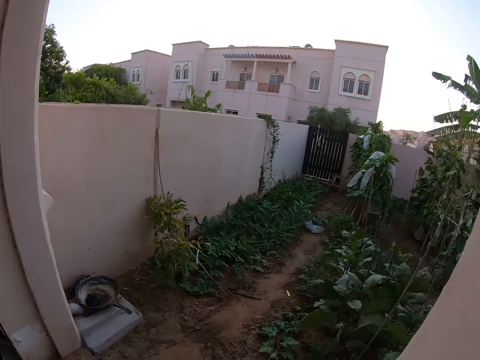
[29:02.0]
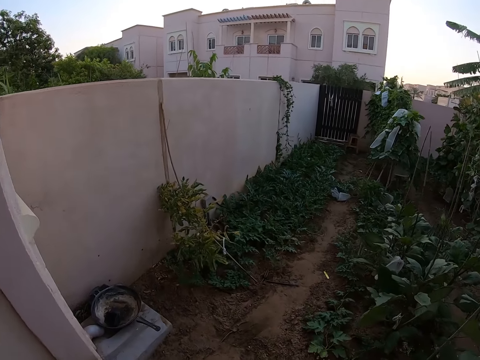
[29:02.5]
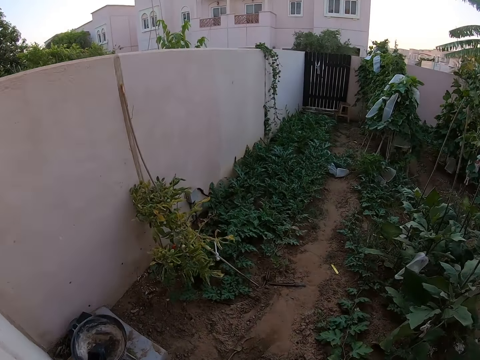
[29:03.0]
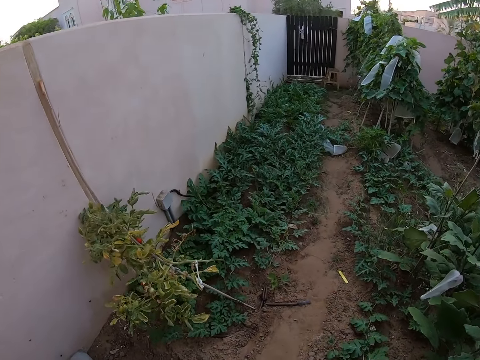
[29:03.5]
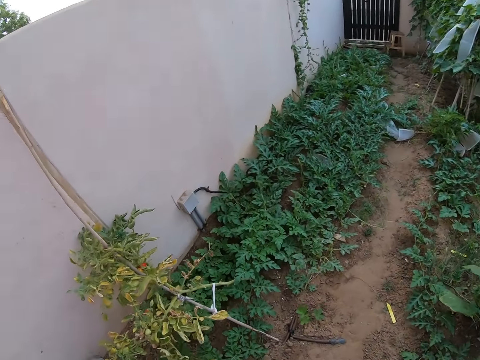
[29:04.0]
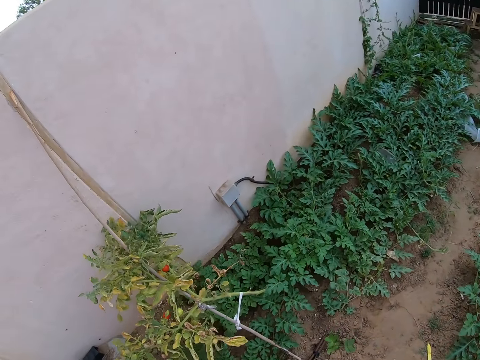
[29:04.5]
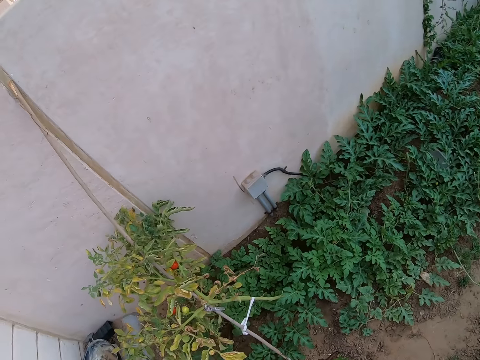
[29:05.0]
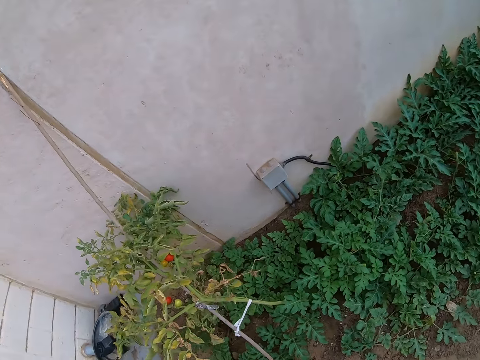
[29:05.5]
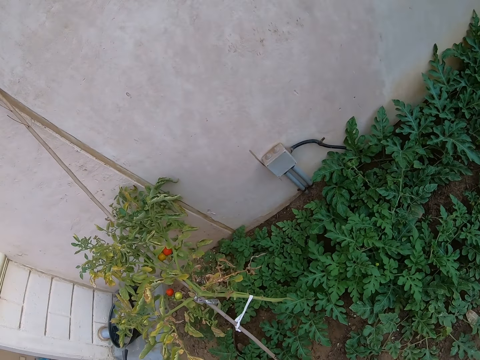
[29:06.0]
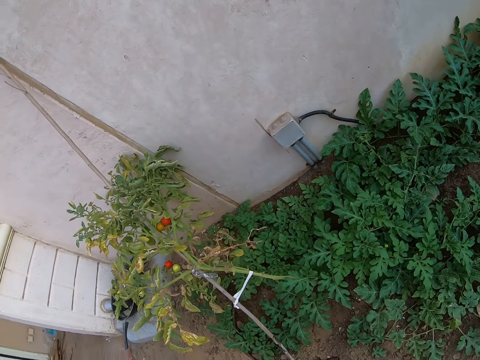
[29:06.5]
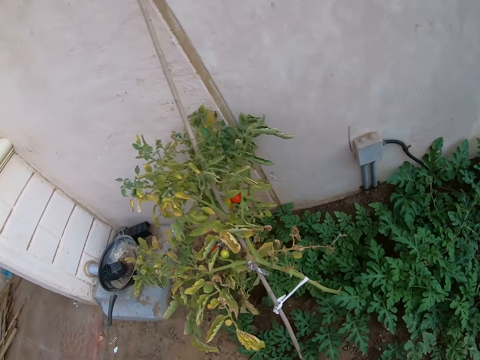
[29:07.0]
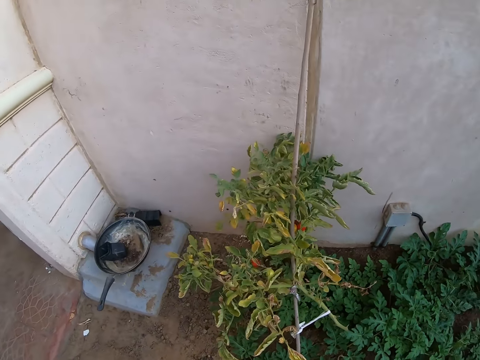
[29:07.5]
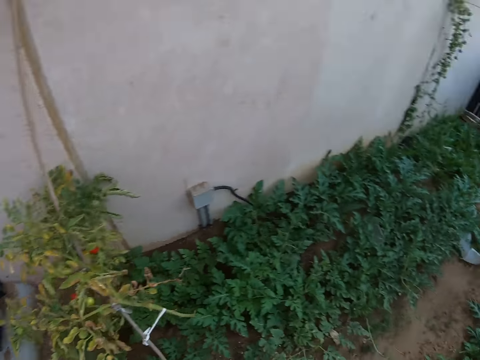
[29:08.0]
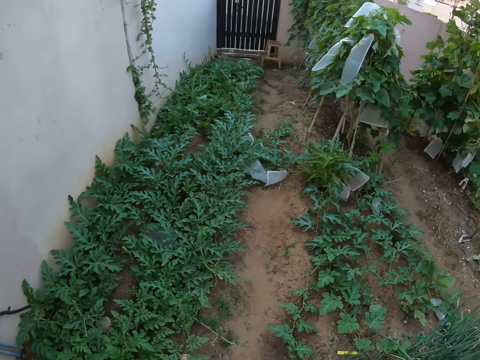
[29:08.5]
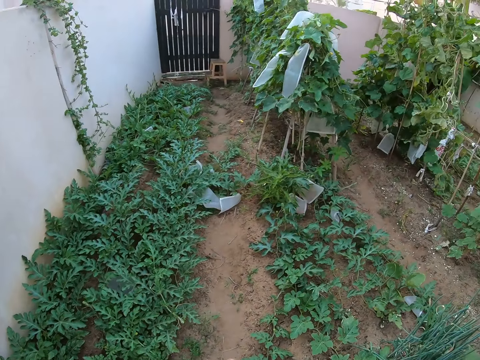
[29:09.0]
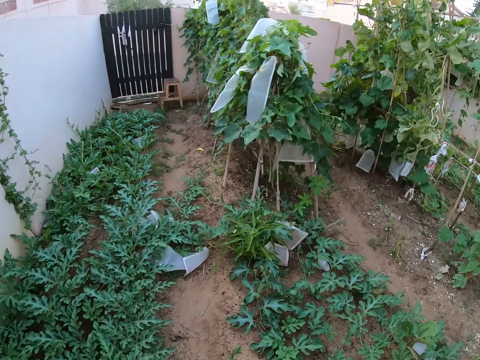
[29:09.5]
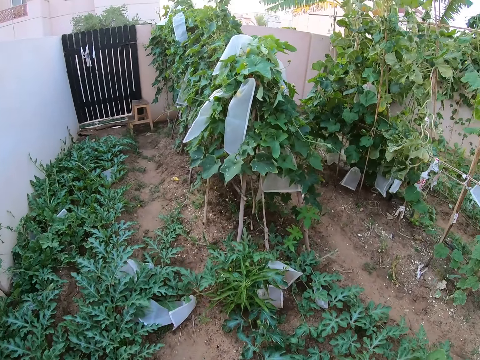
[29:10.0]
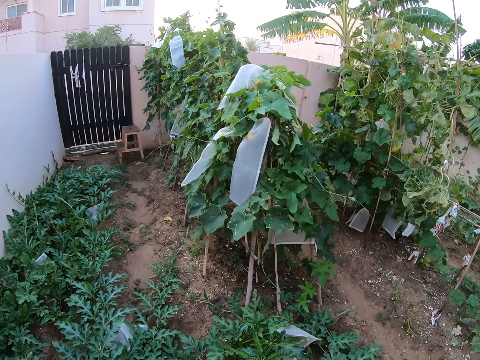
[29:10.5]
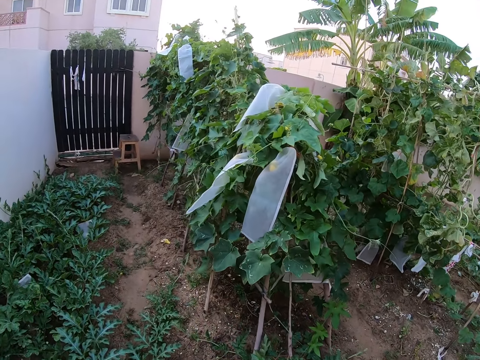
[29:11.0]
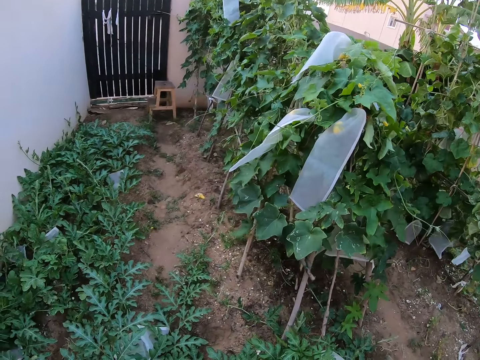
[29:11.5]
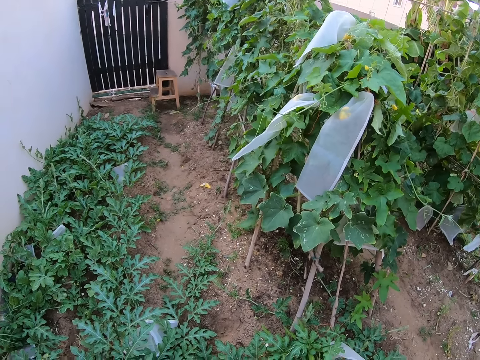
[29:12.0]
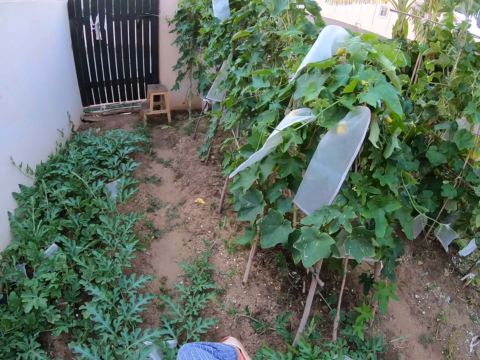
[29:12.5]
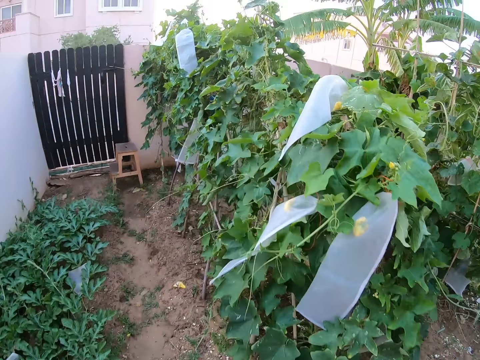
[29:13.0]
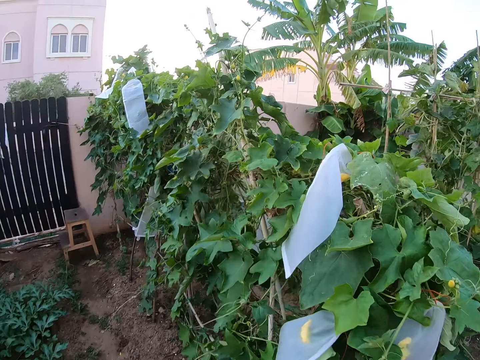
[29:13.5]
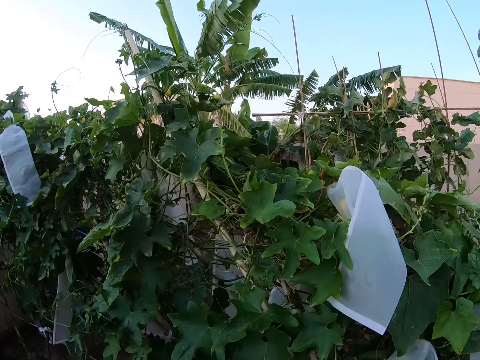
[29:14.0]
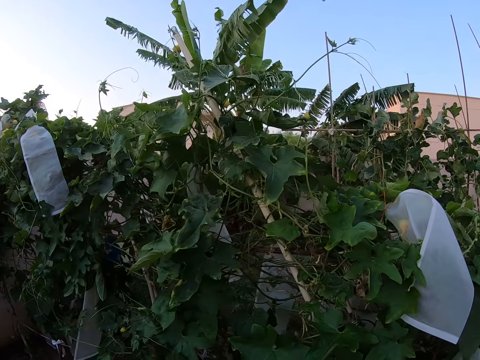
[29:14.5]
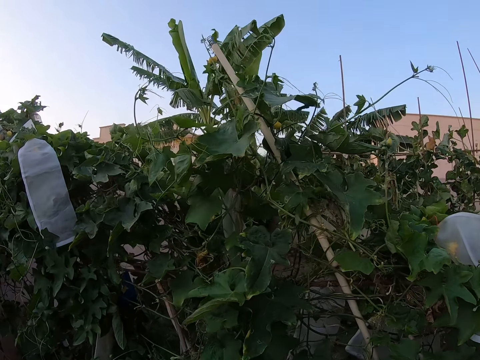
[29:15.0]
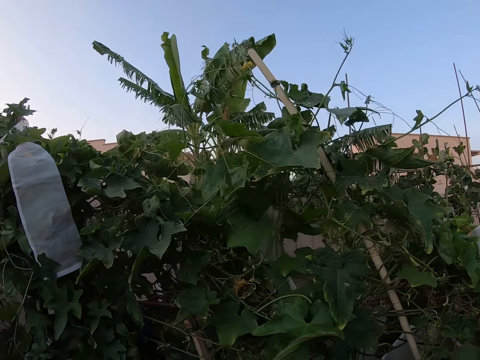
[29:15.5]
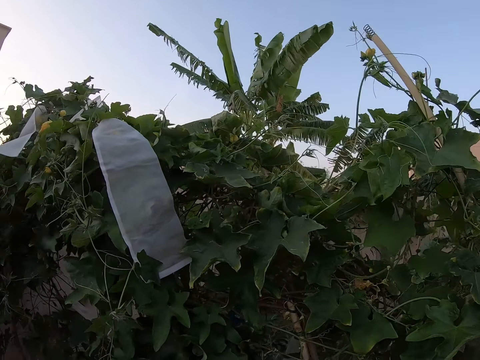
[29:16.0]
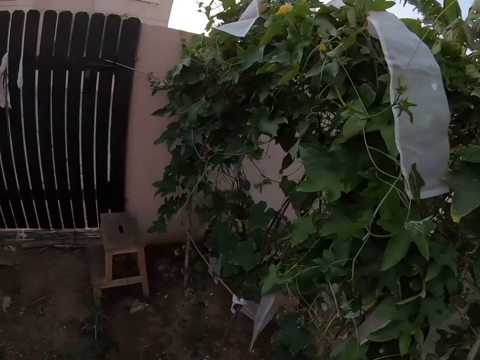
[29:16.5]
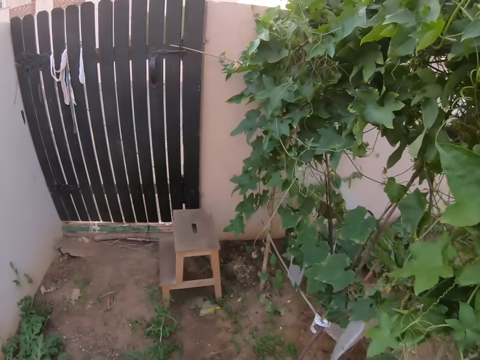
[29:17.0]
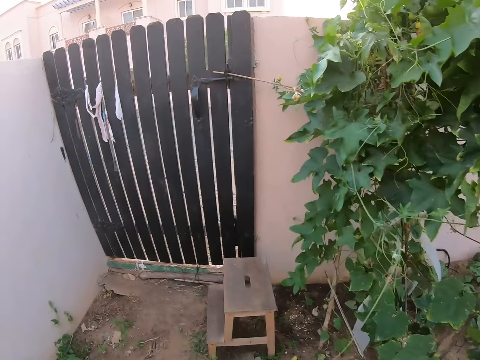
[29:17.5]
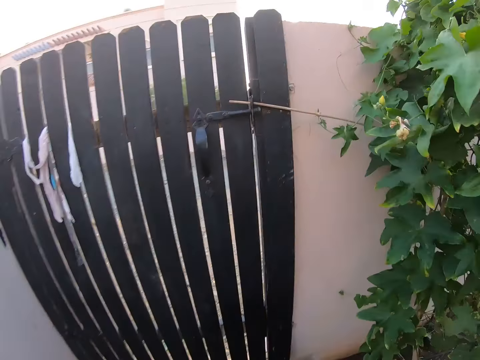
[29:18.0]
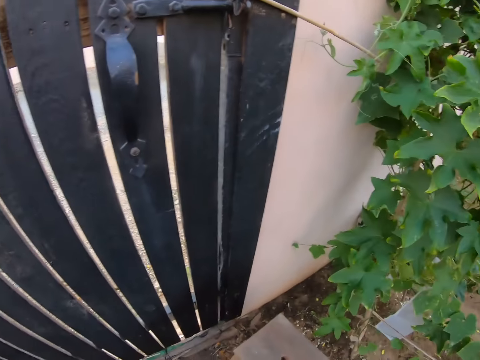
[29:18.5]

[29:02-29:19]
The camera wearer walks around the garden. They look around the tomato plant. They walk forward. They look around the cucumber plant.

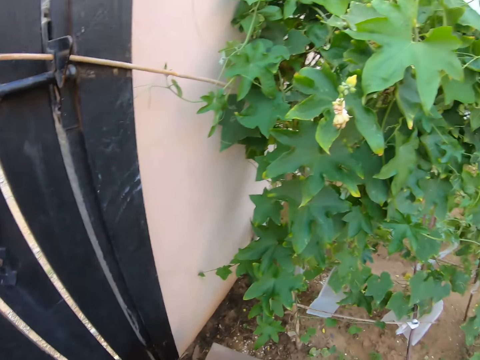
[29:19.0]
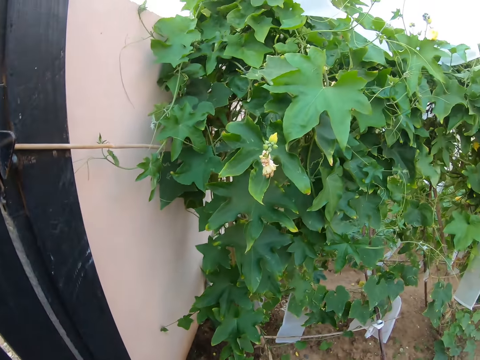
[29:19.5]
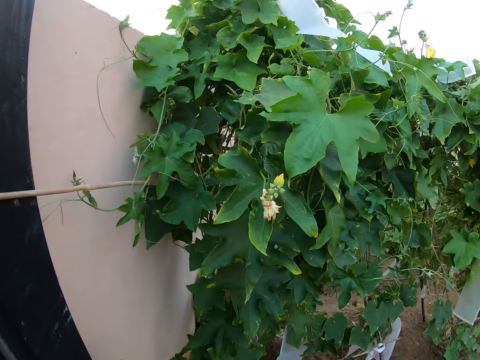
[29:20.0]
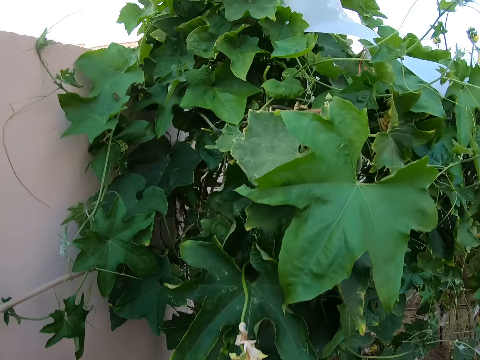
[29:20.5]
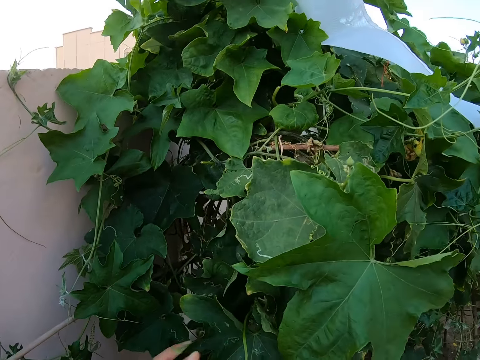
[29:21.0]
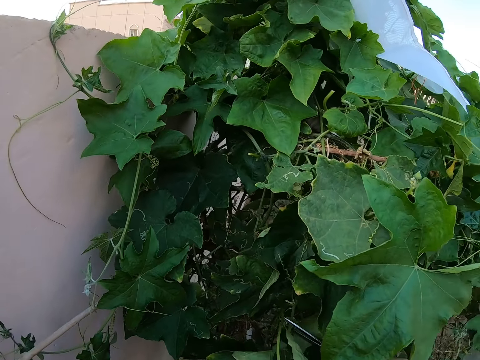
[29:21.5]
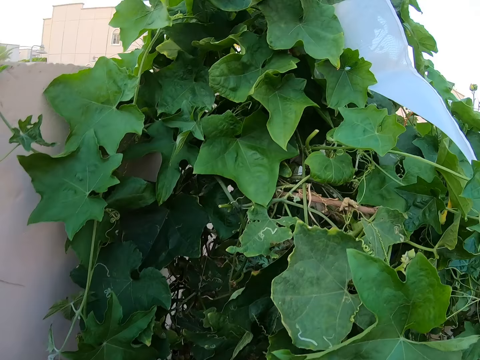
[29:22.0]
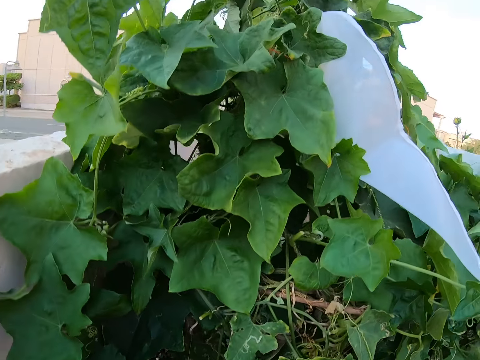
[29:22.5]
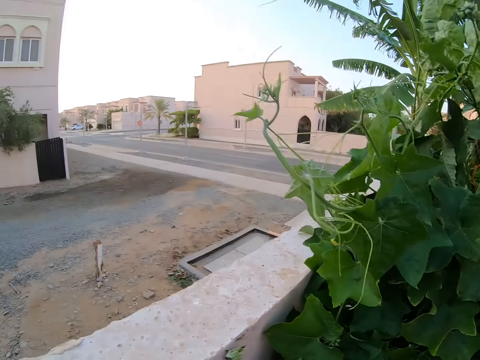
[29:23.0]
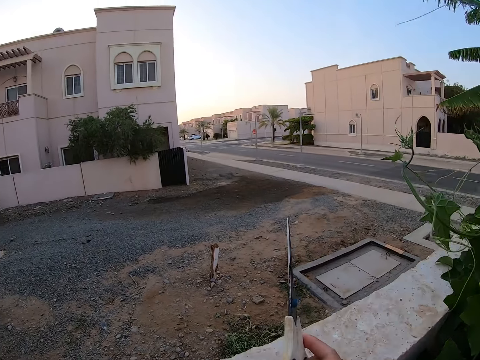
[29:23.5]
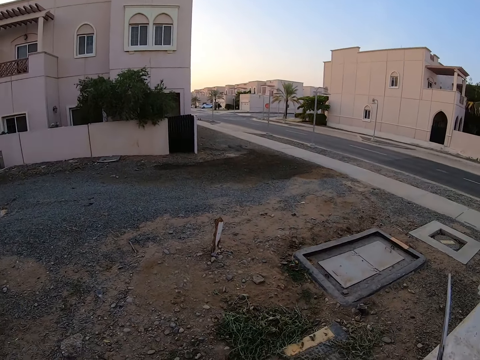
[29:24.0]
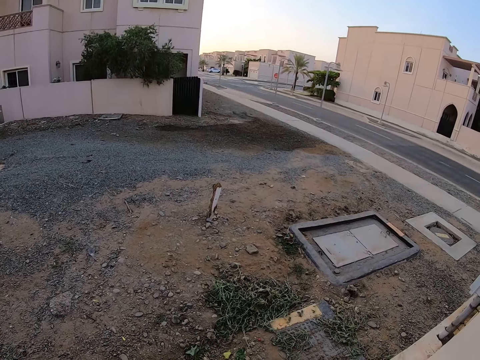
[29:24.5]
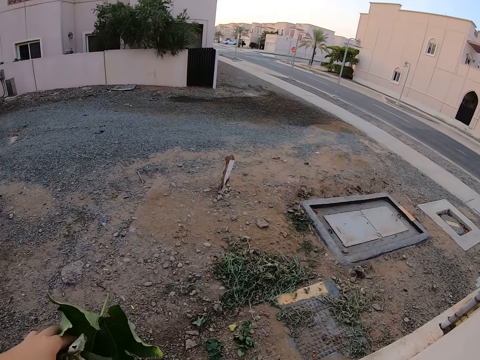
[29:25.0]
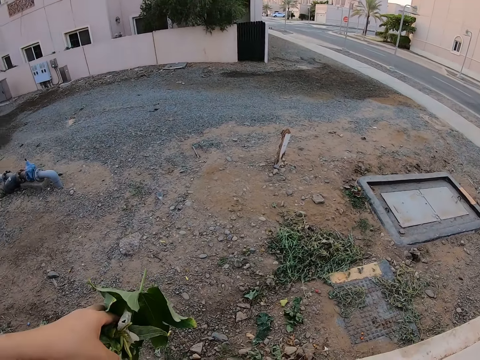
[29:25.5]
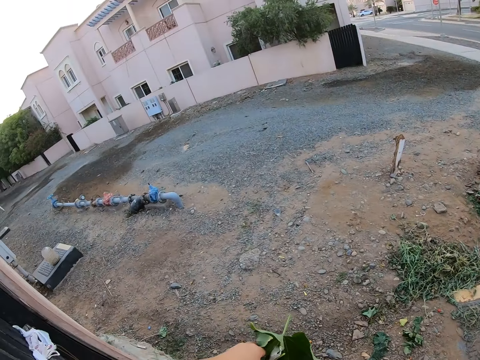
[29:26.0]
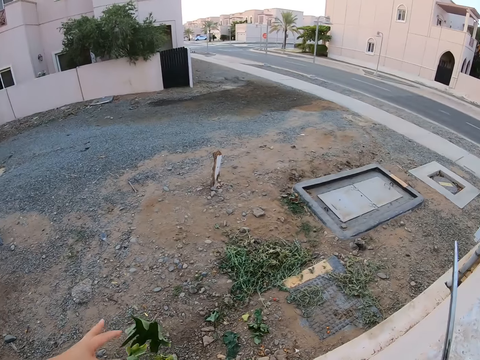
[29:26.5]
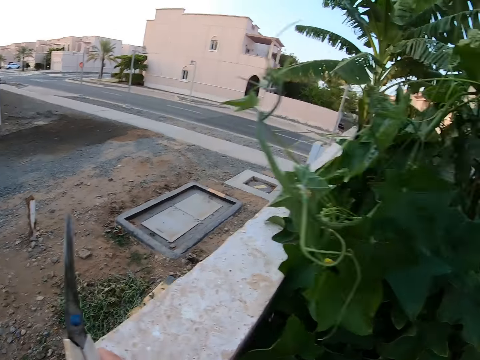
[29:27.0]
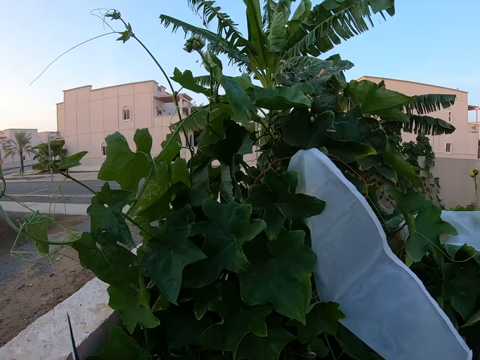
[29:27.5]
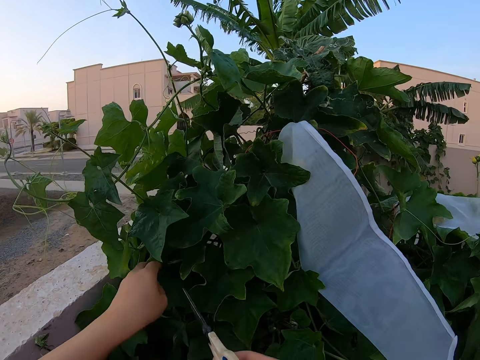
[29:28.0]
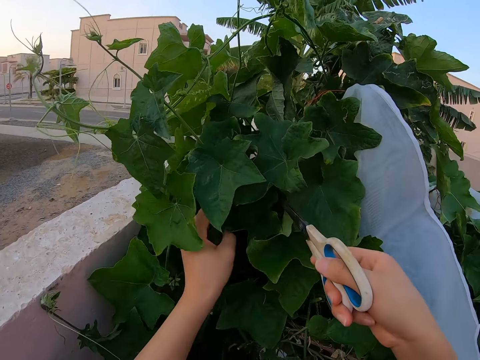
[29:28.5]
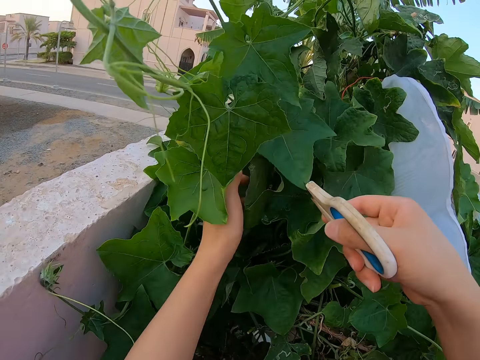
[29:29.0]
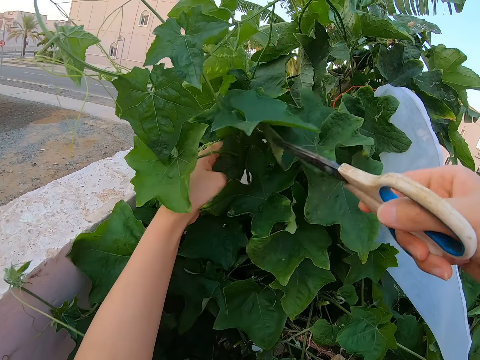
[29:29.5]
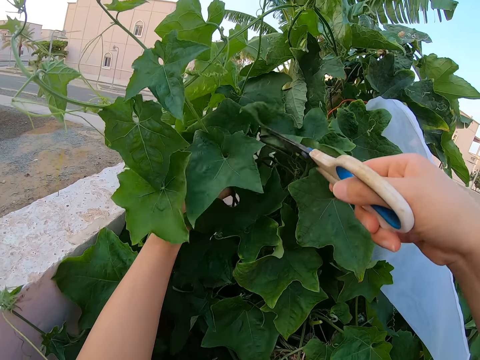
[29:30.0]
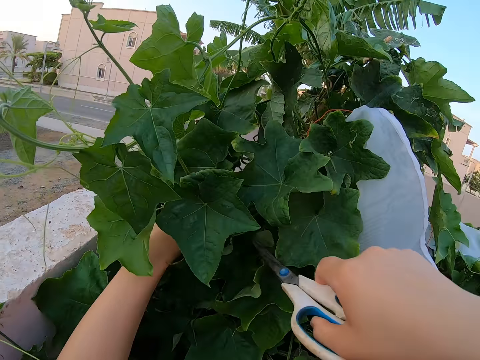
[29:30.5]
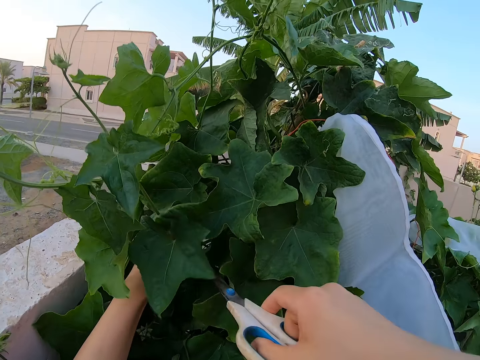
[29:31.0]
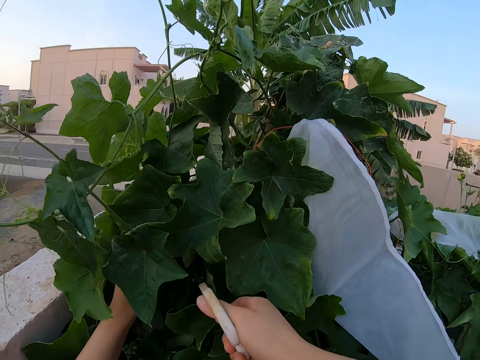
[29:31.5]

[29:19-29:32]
The camera wearer stares outside over the wall. They cut pieces of the plant with the scissors. They touch the cucumber leaves.
